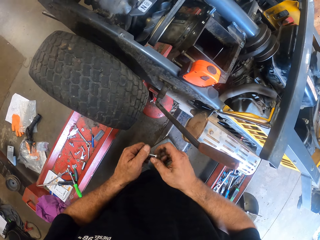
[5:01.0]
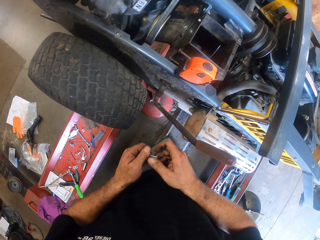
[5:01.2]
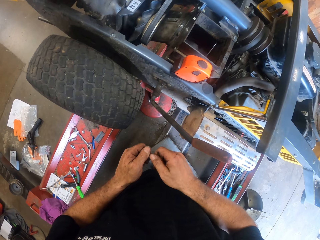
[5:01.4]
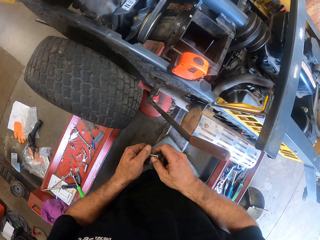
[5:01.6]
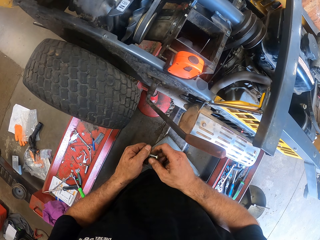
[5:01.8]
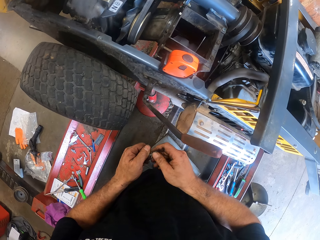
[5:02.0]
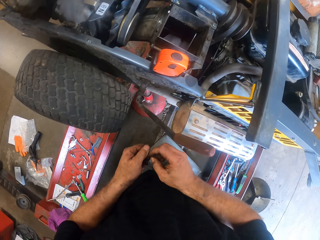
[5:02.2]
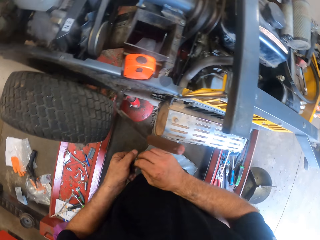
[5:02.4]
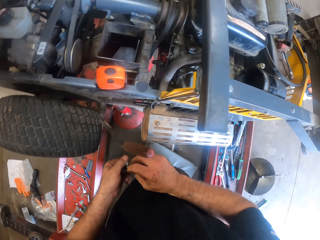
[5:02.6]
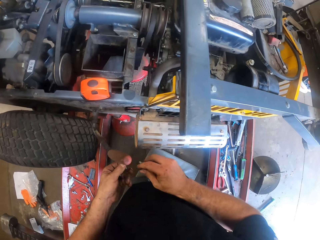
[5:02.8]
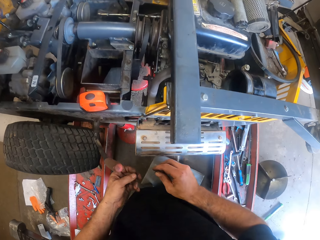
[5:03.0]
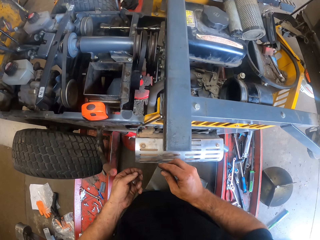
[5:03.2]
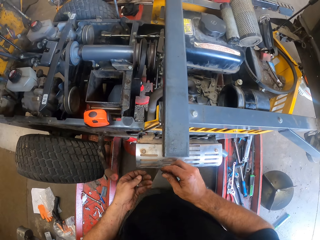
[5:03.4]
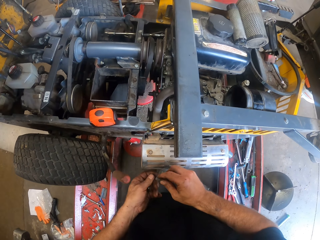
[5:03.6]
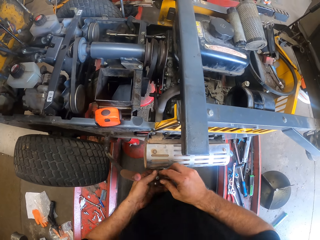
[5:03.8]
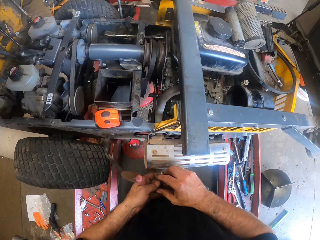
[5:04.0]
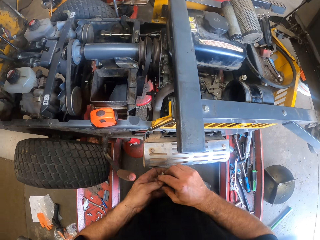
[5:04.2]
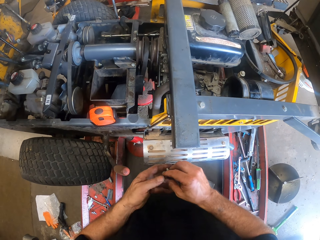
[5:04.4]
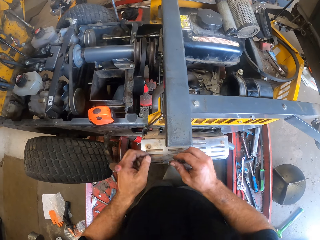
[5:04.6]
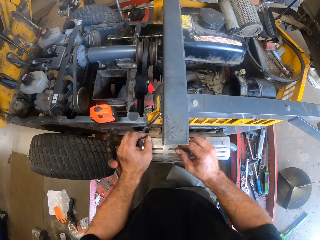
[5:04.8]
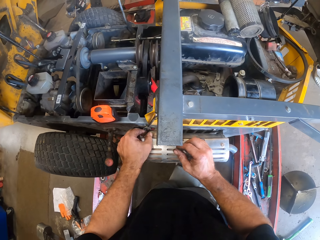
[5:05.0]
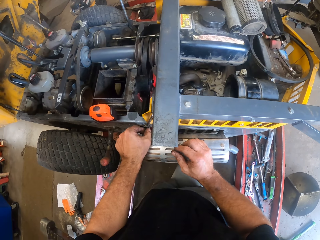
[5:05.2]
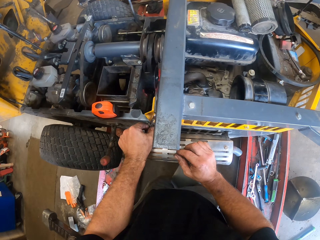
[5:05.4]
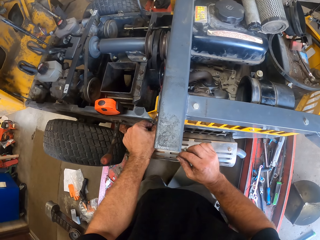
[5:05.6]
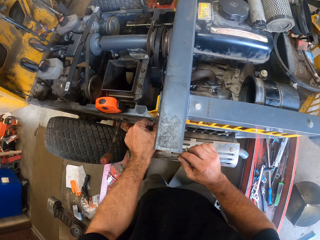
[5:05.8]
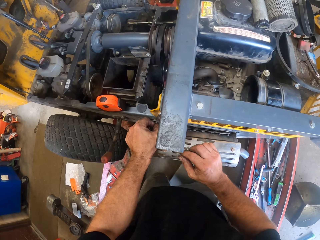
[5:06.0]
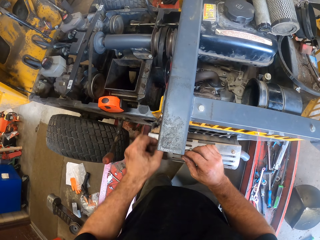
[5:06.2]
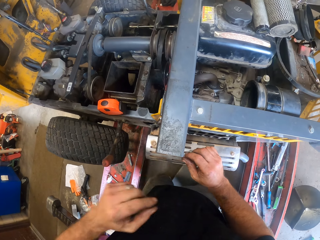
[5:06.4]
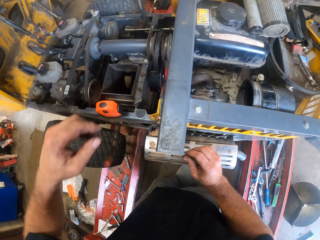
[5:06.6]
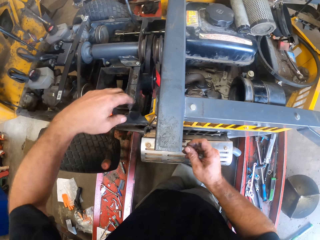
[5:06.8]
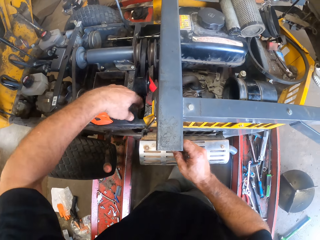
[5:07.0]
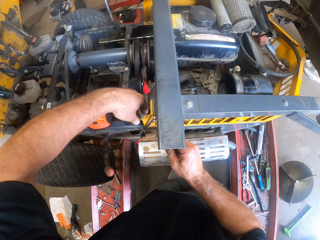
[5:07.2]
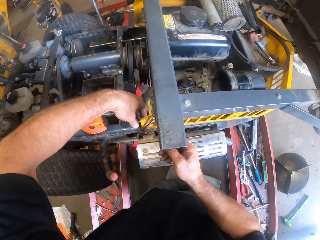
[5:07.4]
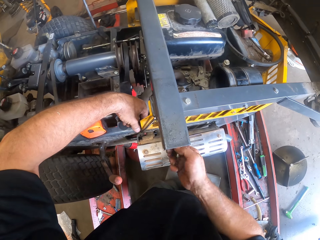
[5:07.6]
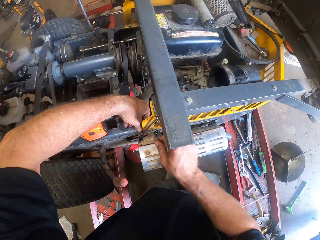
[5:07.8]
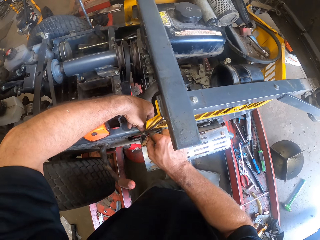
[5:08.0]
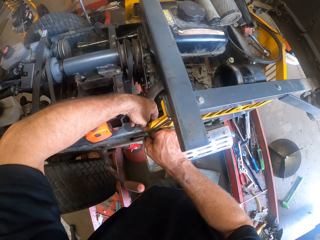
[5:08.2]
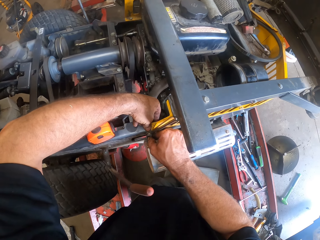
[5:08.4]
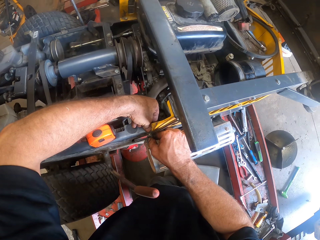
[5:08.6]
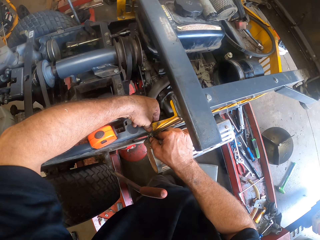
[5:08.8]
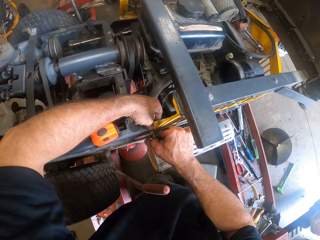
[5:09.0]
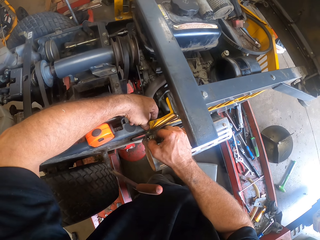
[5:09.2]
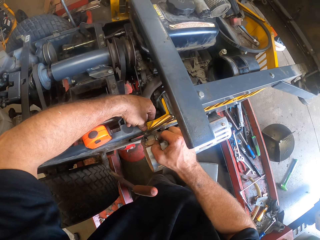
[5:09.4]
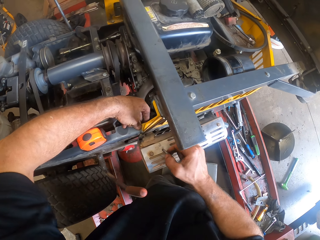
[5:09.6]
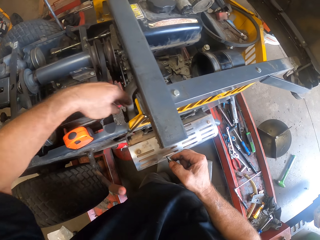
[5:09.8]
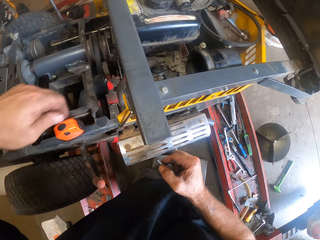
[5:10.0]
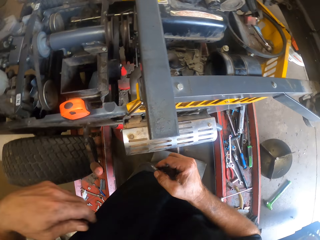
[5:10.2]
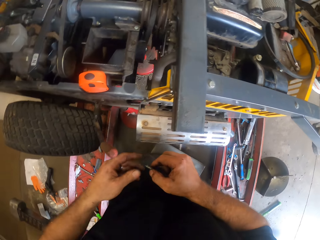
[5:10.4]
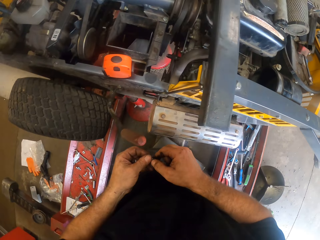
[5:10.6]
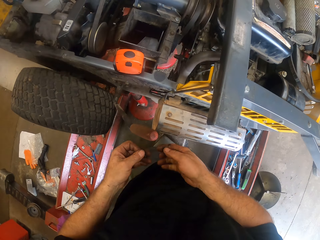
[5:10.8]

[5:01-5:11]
The camera wearer removes a bolt from the nut. They unscrew a nut from the lawnmower and fix the lawnmower.

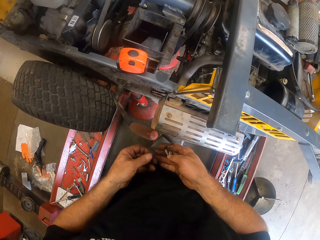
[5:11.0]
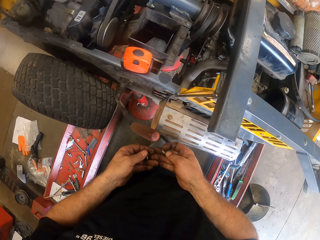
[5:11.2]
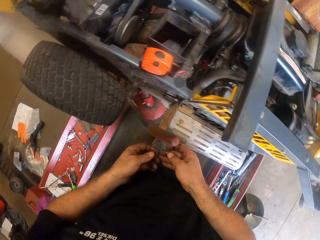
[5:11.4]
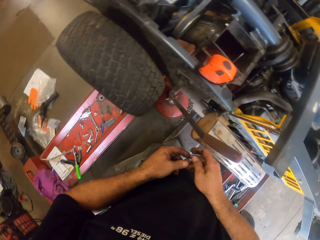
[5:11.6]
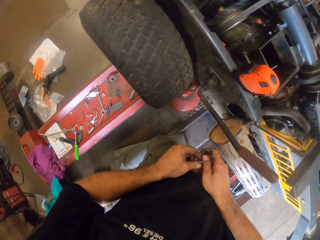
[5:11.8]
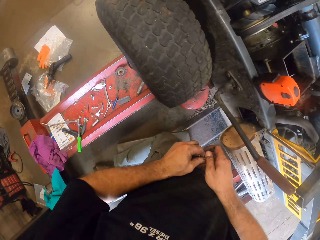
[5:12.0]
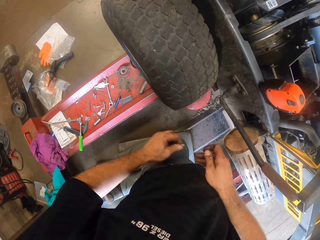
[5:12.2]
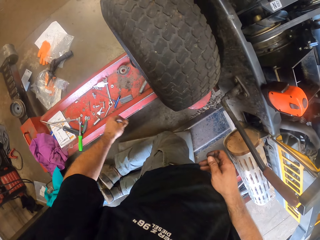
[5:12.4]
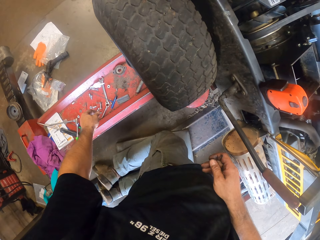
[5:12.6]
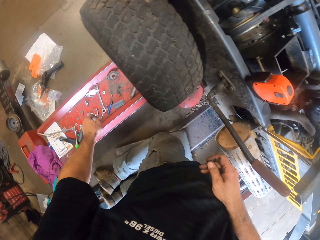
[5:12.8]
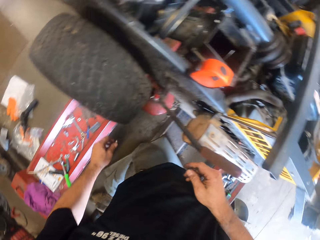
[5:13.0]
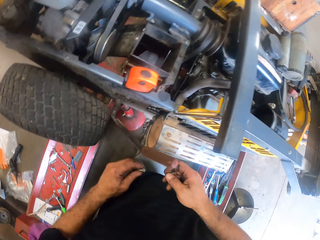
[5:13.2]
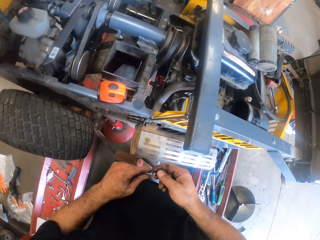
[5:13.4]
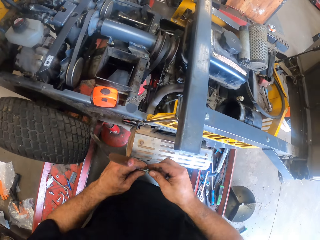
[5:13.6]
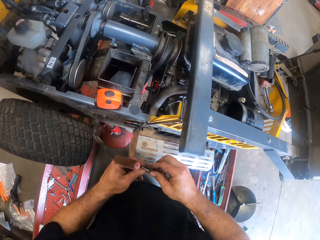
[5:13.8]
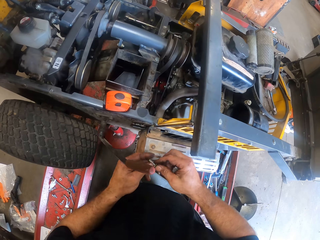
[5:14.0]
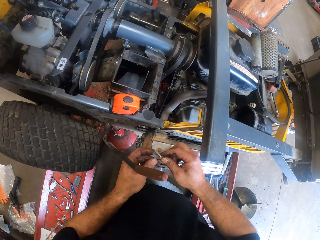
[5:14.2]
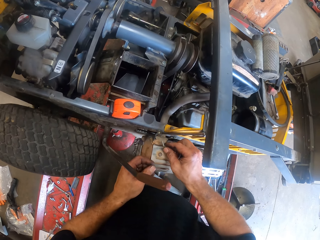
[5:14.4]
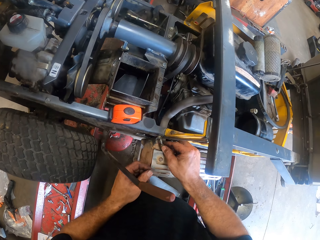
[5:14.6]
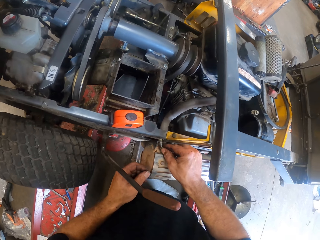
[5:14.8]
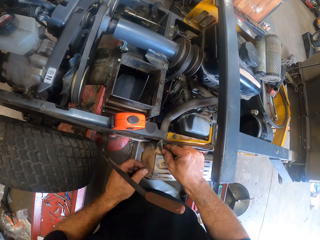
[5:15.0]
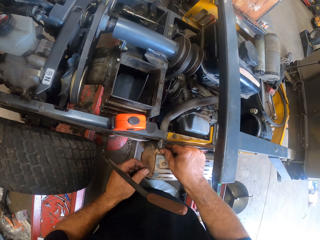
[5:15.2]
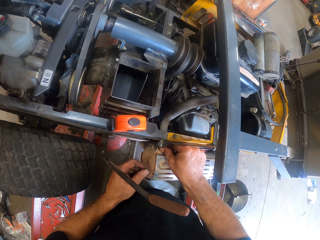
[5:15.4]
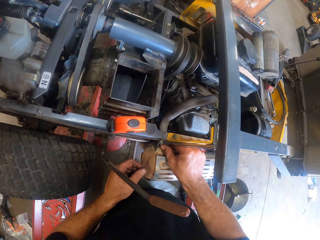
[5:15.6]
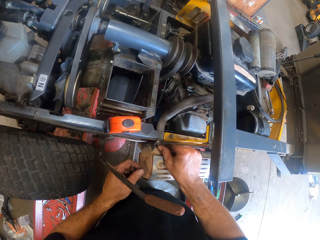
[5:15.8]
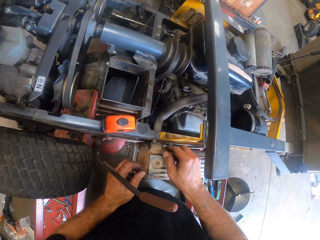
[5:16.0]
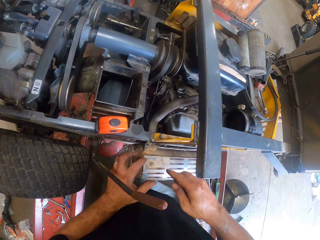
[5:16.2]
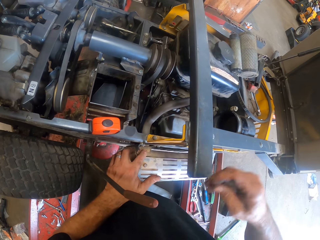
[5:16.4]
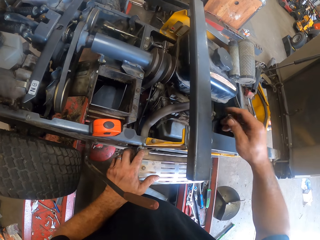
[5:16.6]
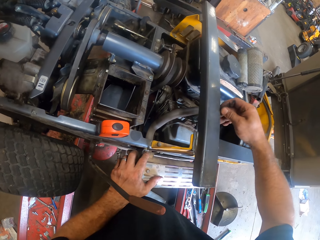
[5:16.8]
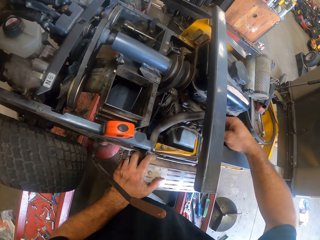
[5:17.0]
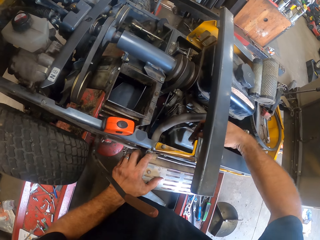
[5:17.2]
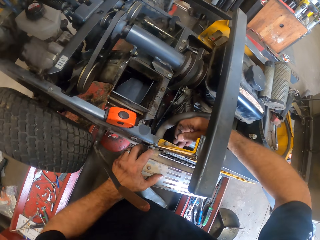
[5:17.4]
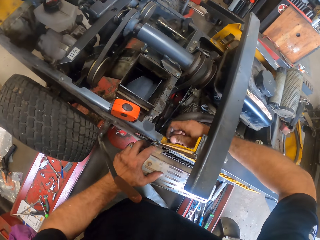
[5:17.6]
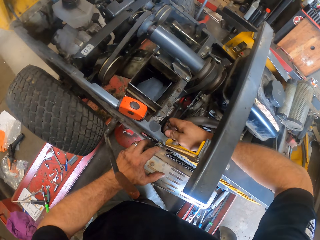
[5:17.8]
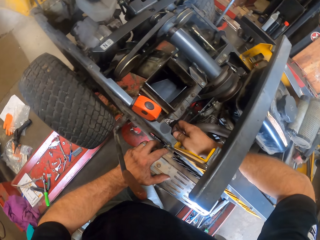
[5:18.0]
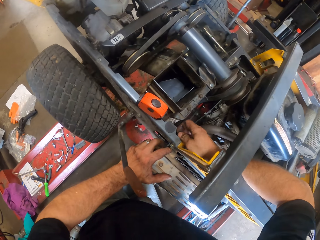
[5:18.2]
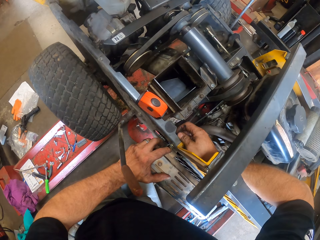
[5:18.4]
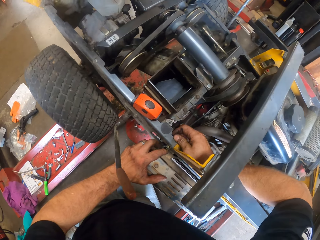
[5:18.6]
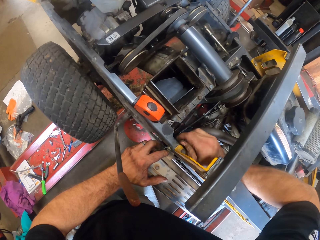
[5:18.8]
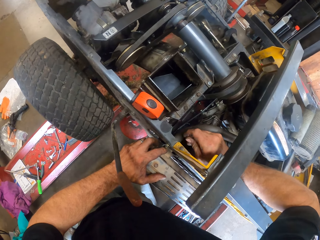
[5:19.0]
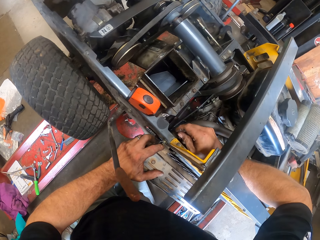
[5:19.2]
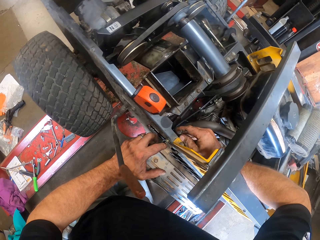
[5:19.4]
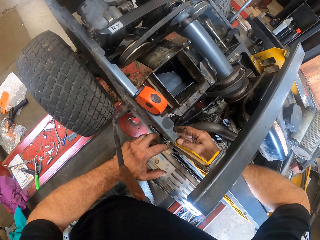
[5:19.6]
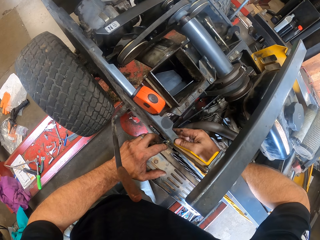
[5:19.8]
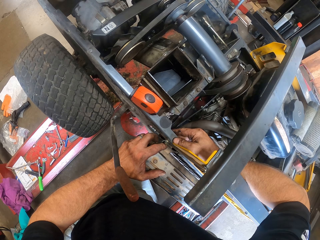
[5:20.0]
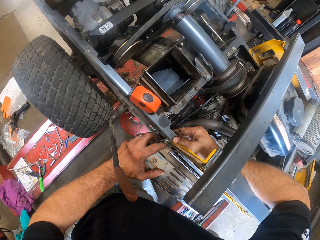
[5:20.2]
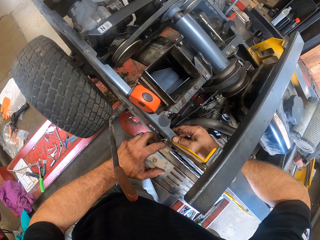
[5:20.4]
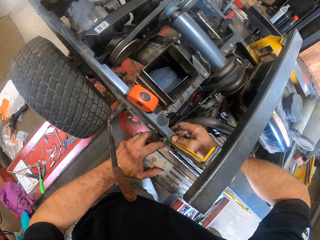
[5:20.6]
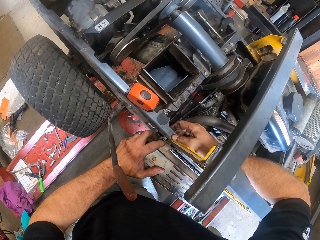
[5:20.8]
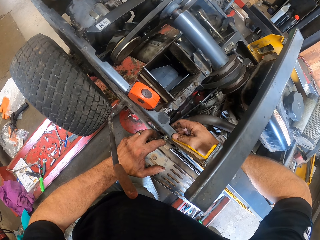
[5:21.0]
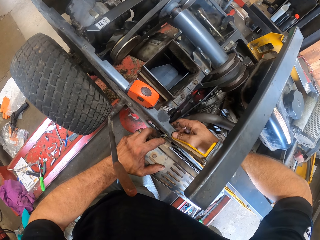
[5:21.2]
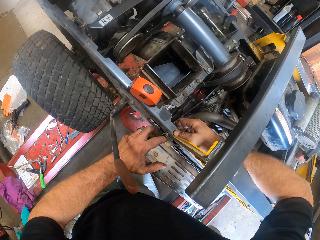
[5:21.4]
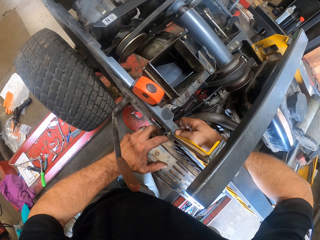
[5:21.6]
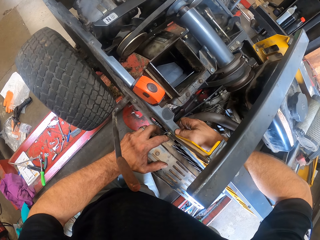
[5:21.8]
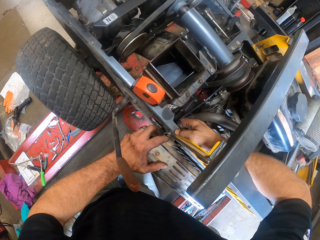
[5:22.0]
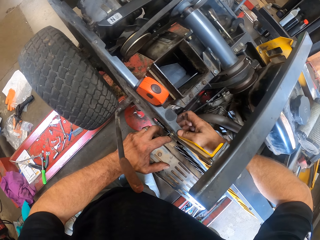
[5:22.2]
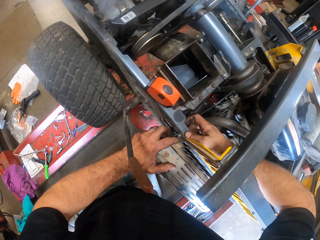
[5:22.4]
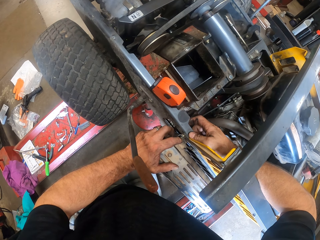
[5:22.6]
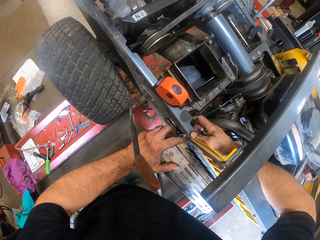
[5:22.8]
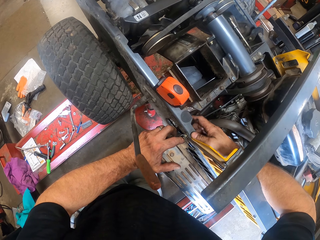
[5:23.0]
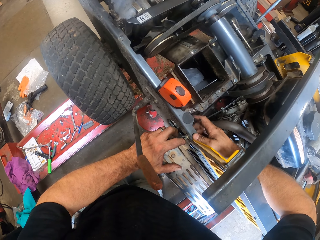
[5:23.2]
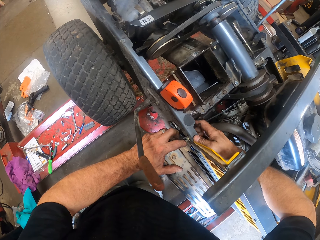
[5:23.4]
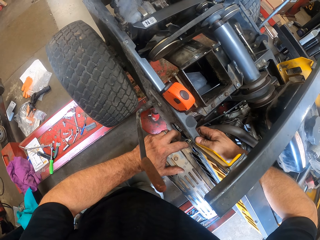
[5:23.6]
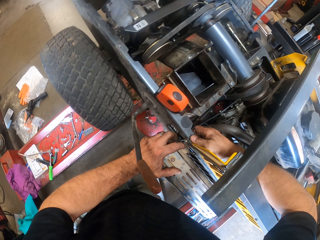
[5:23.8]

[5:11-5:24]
The camera wearer drops the nut or iron nail on the rail with his left hand. He picks up an iron nail. He fixes a lawnmower. He screws another nut on the lawnmower.
